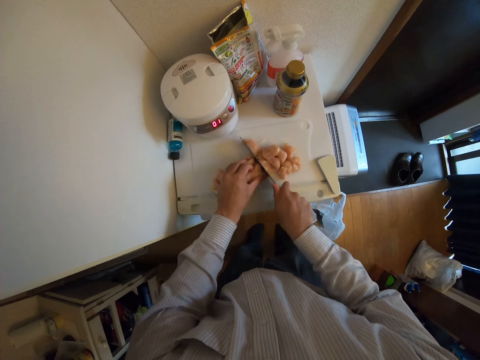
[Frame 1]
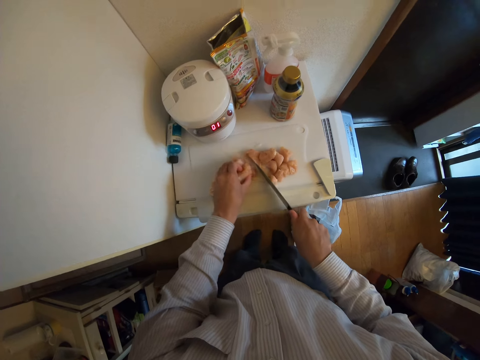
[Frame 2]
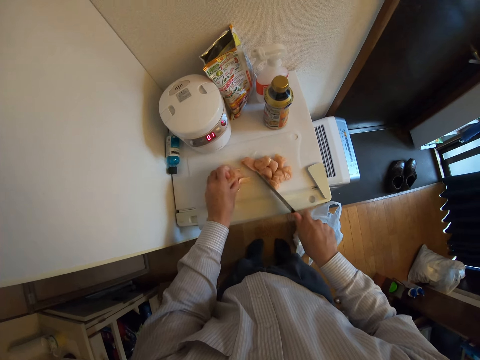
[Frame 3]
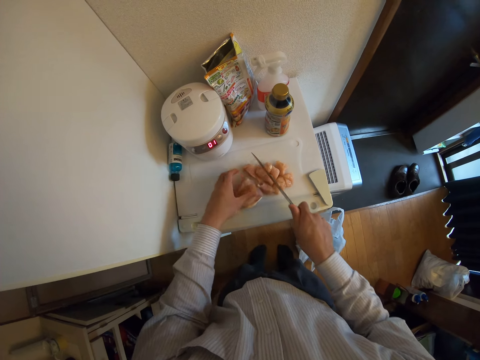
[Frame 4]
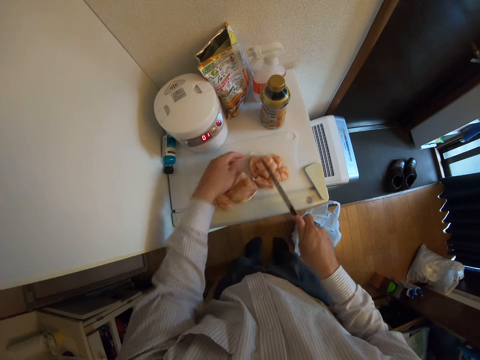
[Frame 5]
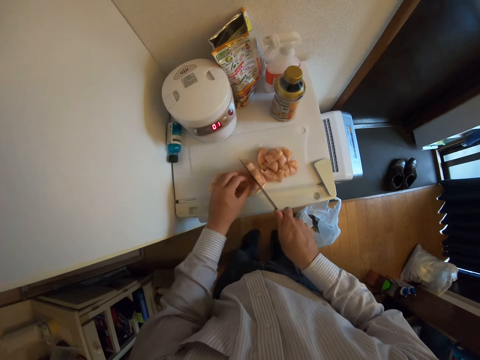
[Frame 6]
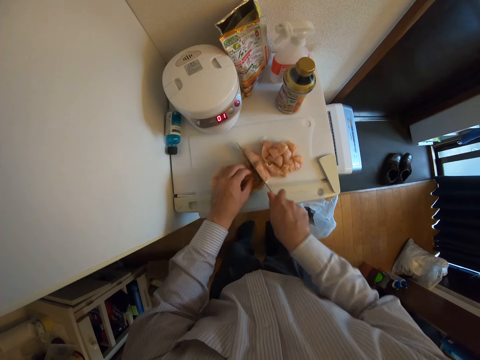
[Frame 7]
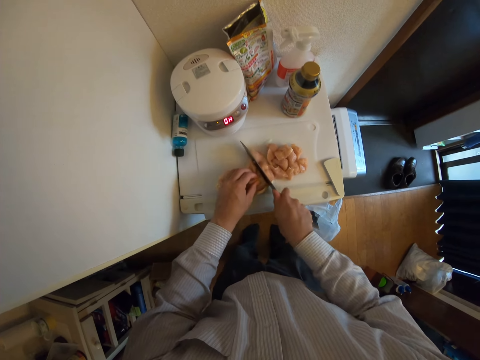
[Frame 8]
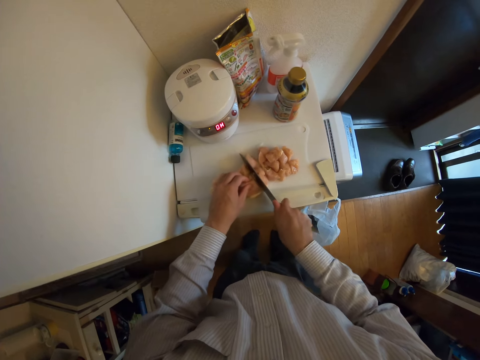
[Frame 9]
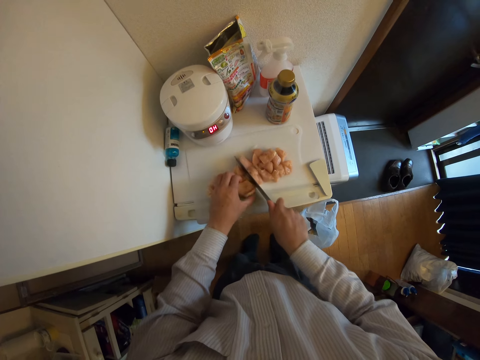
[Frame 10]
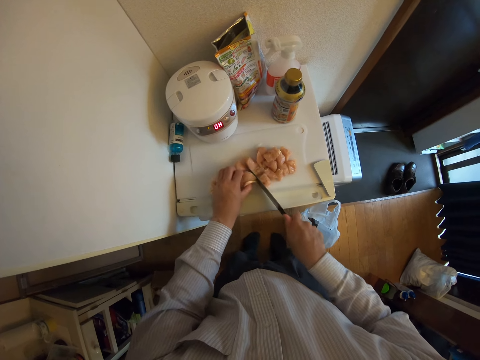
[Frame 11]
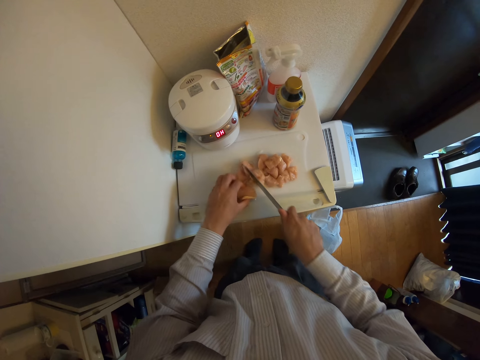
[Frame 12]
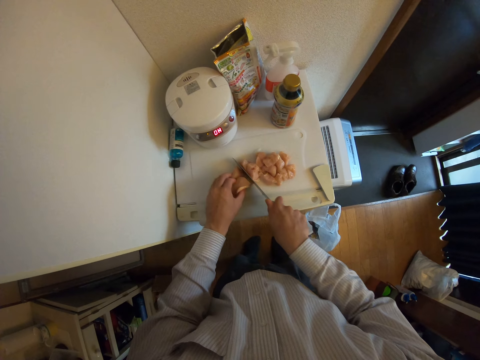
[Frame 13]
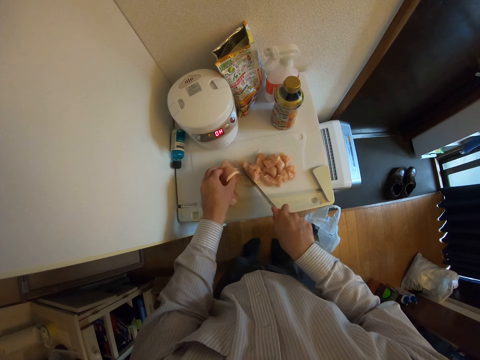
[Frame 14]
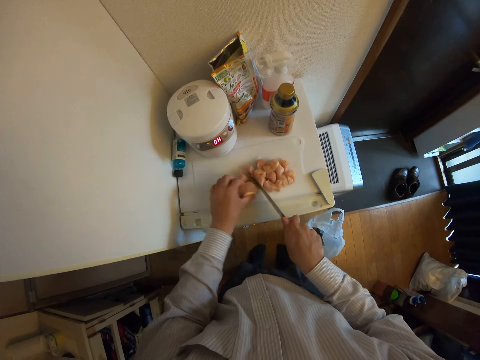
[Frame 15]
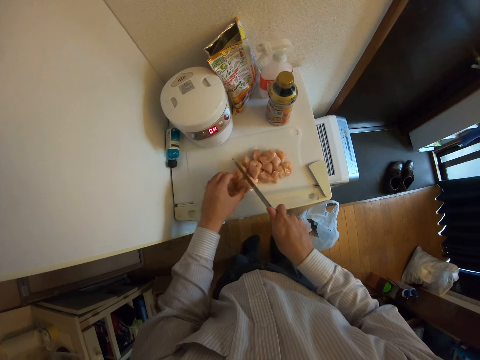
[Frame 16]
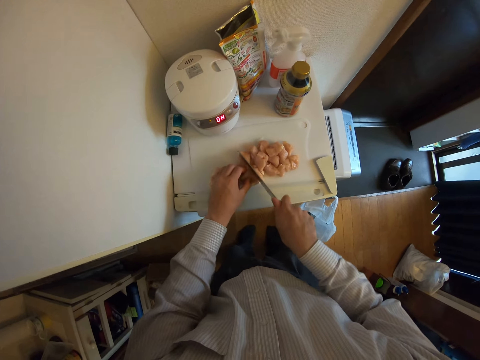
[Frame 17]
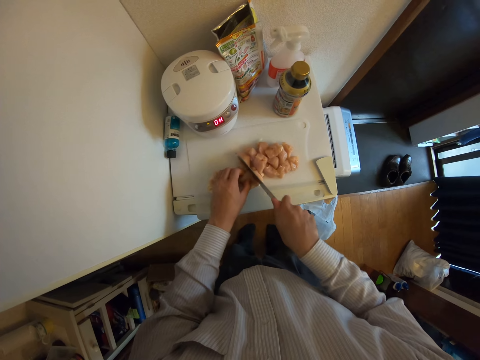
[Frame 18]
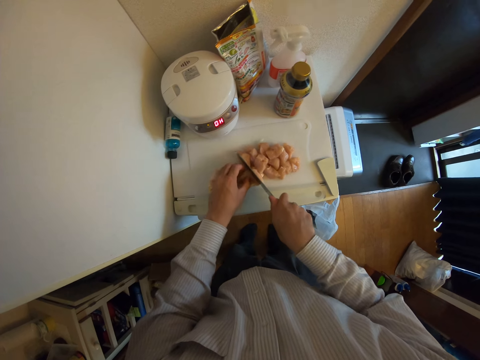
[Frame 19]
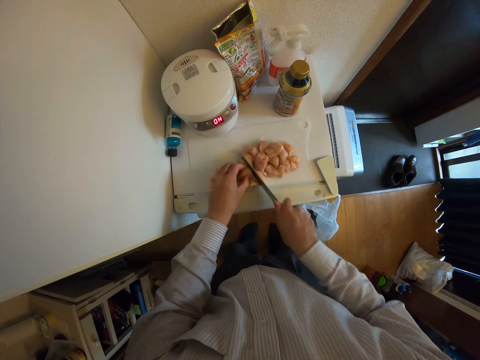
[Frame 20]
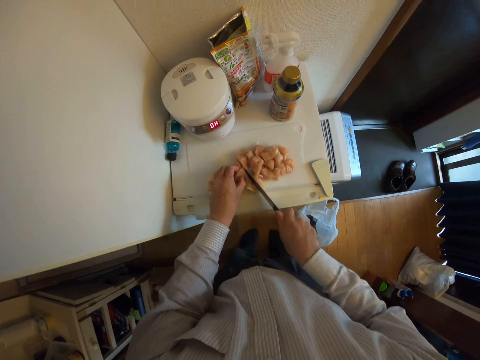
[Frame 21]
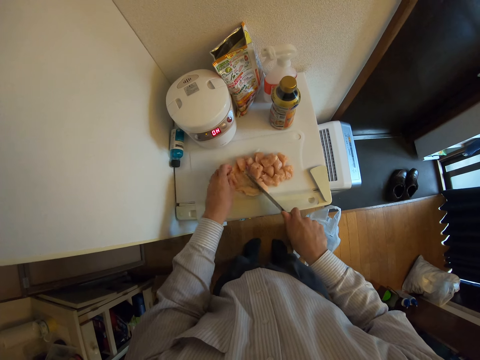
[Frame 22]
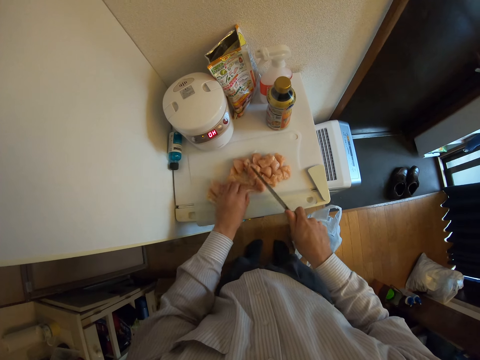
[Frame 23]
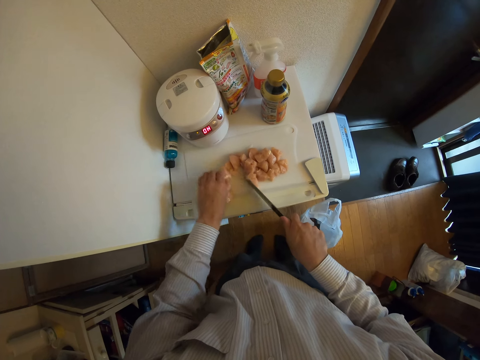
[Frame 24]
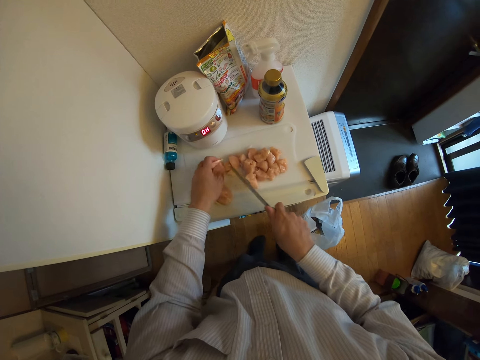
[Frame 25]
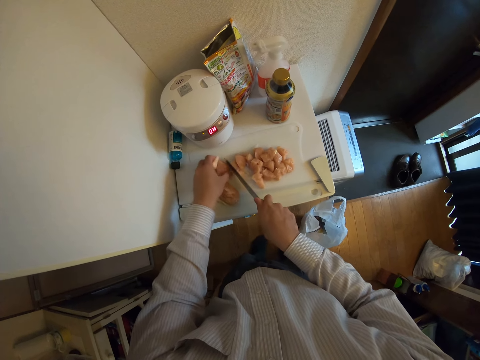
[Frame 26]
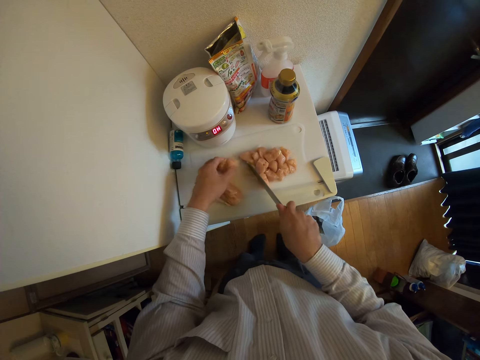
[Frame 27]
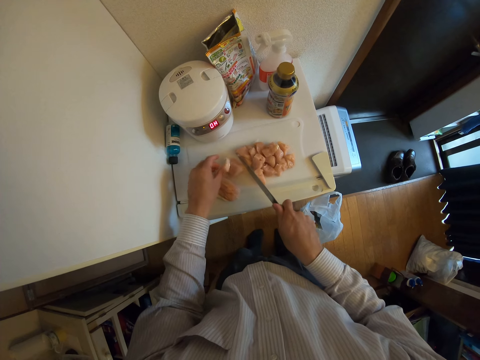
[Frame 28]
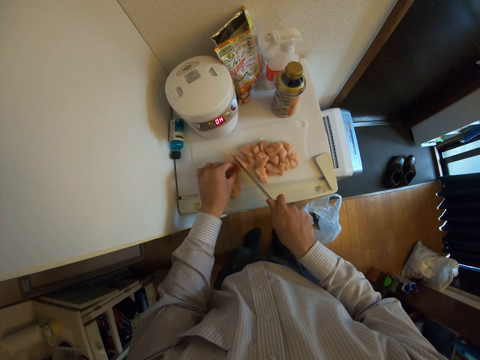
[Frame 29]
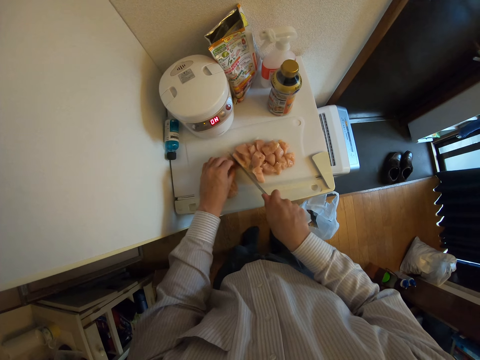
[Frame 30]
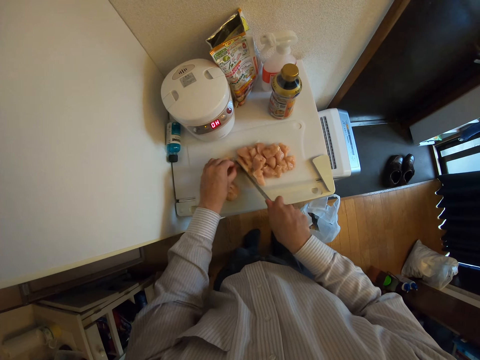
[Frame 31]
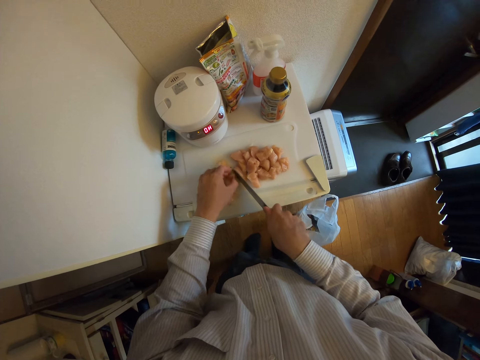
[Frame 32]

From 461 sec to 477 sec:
The camera wearer moves the meat. They touch the meat. They cut the meat. They move the meat. They cut the meat. They touch the meat. They move the meat with the knife. They move the meat. They cut the meat.

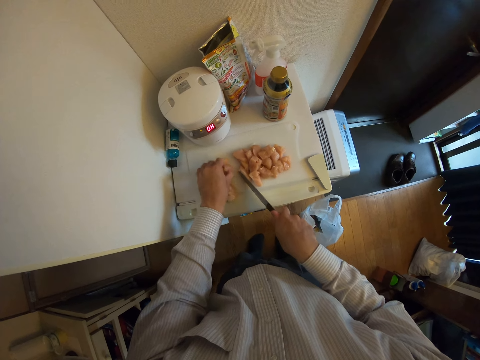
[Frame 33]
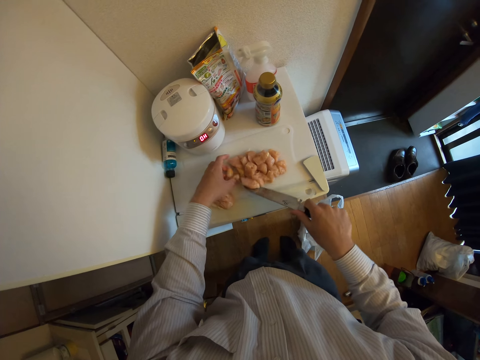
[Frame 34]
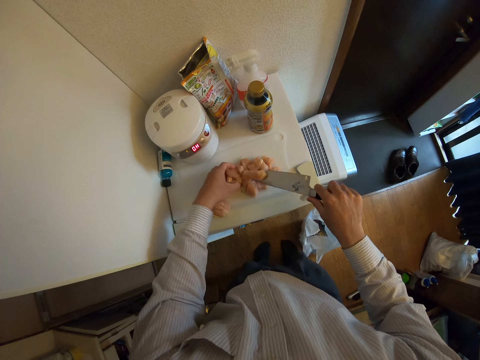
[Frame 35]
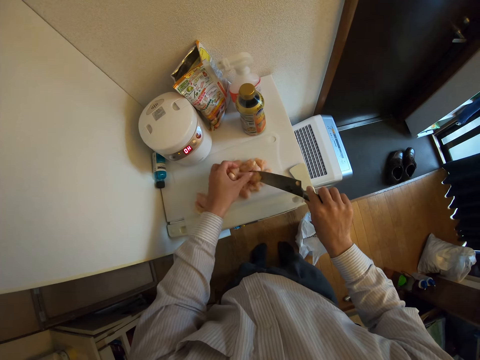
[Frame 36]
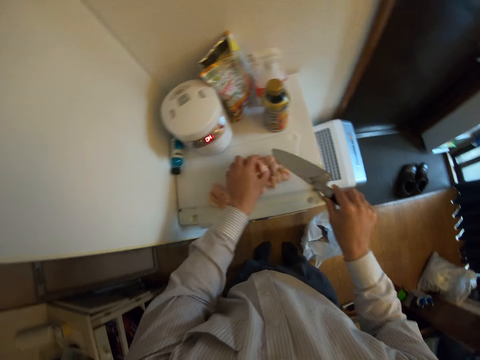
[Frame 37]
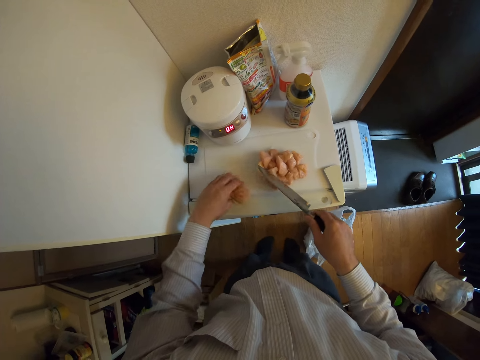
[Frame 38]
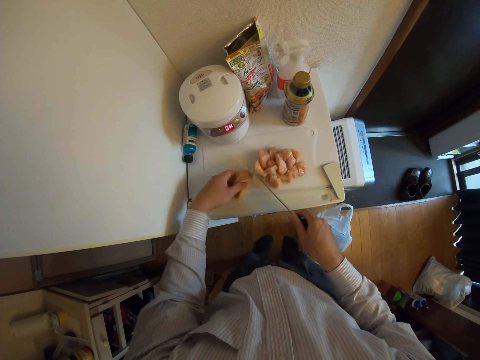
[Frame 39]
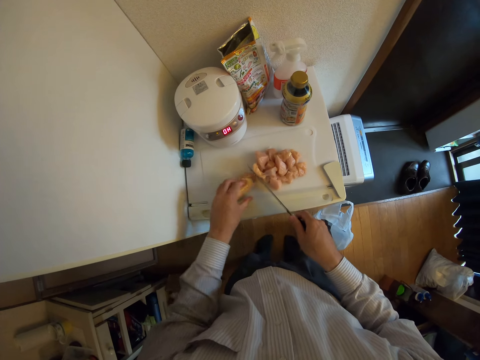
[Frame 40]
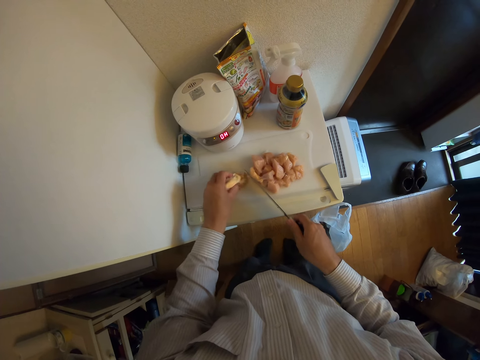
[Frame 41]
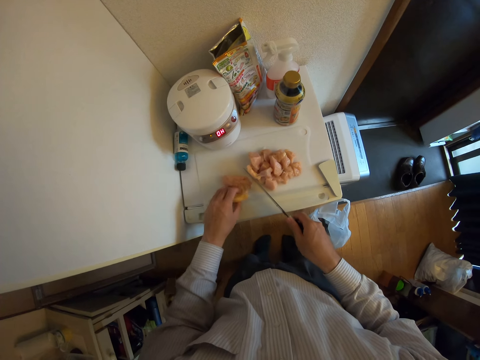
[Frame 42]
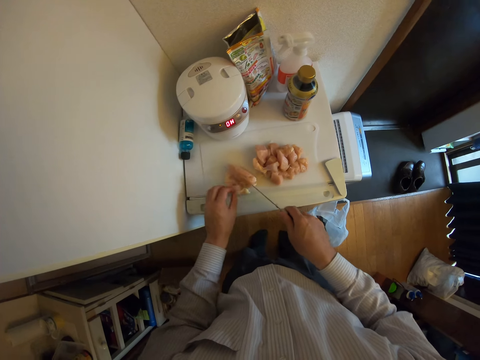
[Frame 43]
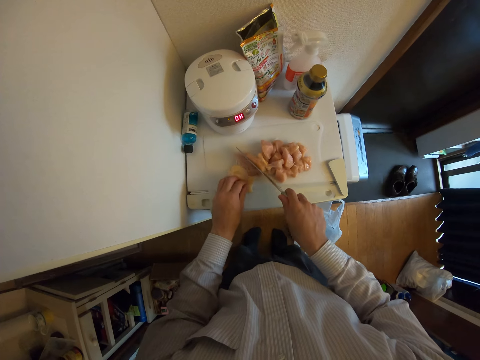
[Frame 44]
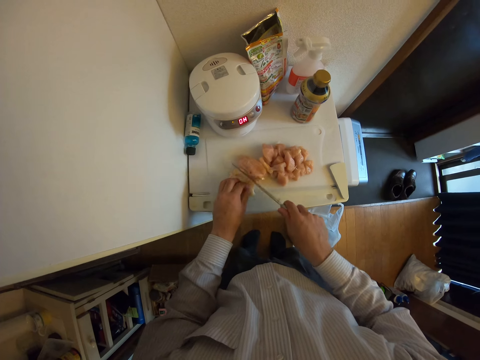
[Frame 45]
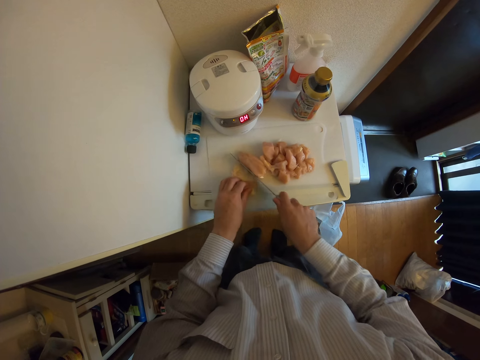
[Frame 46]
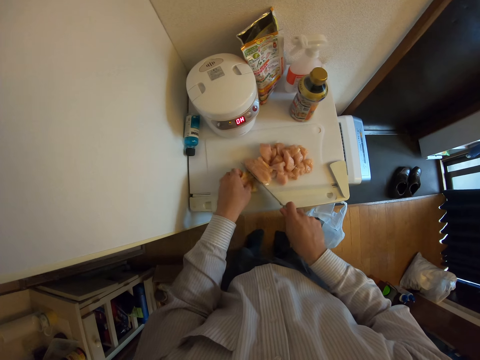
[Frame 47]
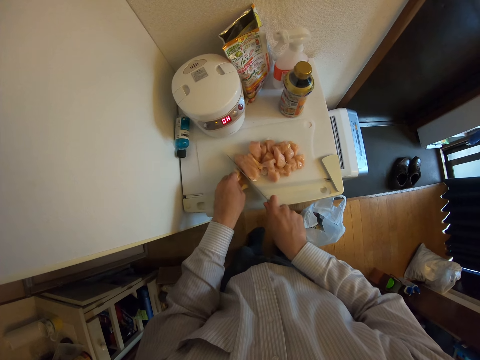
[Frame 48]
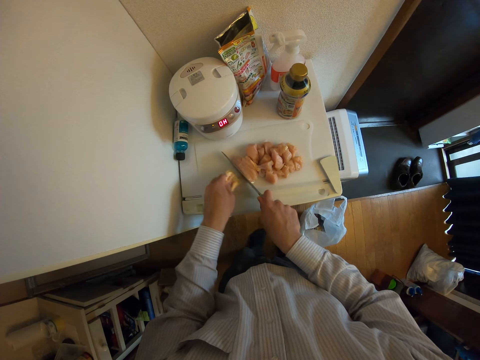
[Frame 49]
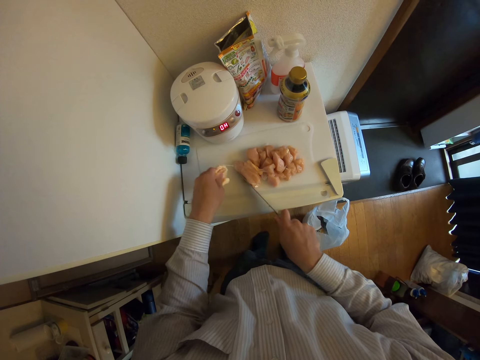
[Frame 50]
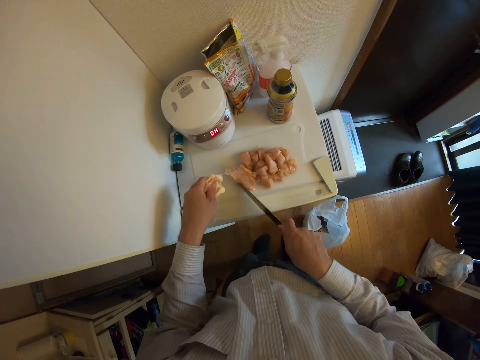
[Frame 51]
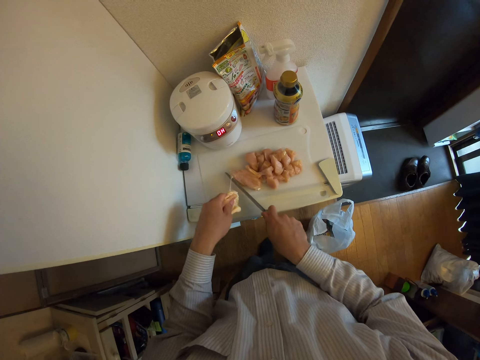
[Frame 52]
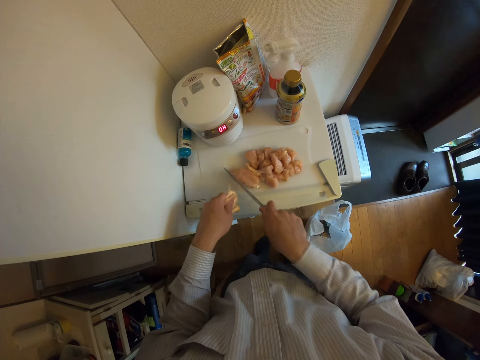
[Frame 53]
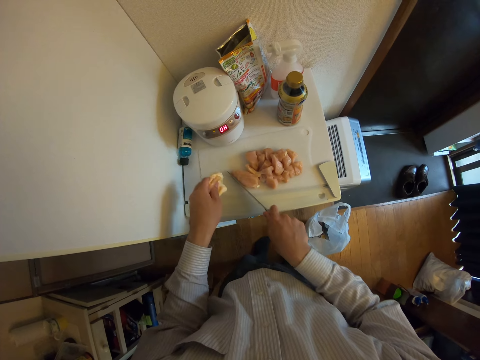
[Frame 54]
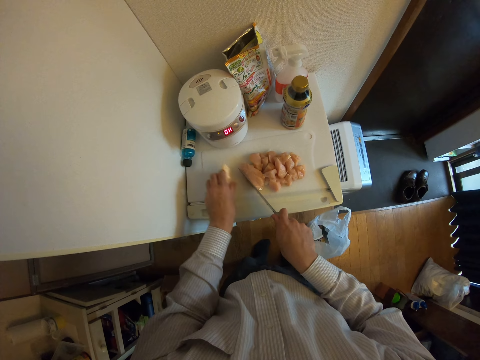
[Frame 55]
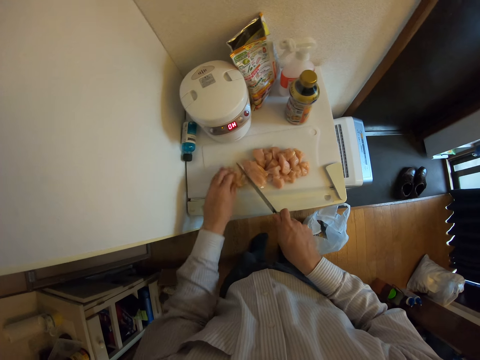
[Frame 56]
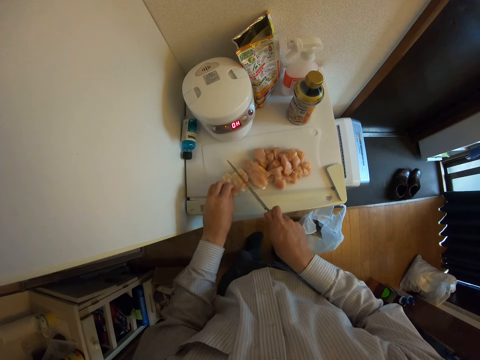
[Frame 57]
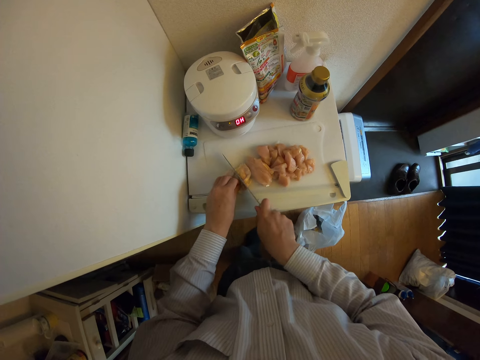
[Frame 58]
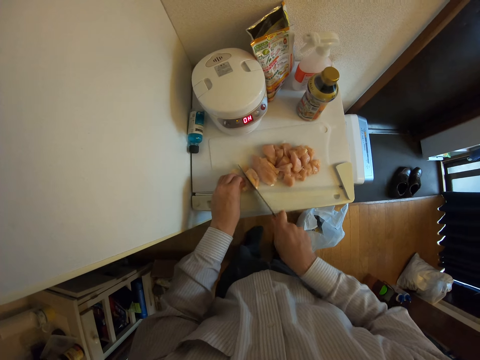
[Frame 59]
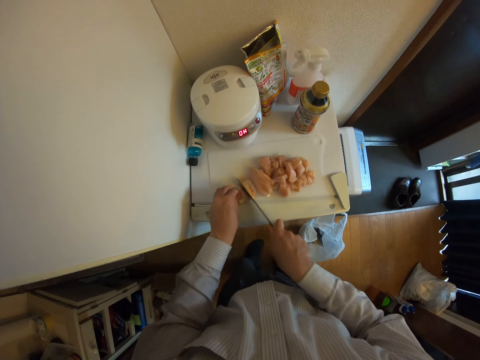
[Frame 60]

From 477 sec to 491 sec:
The camera wearer moves the meat. They move the meat again. They cut the meat. They lift the meat. They put the meat on the chopping board. They cut the meat.
